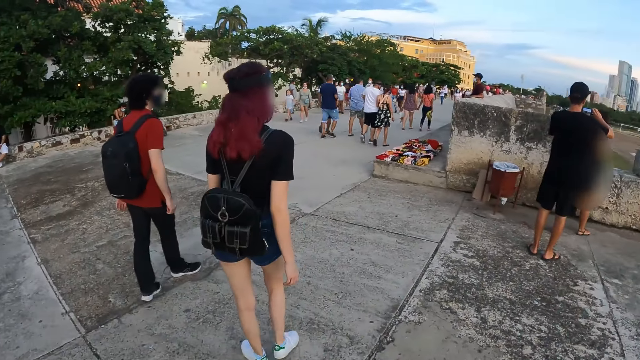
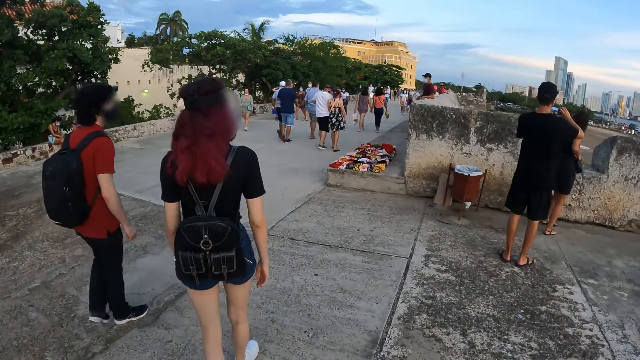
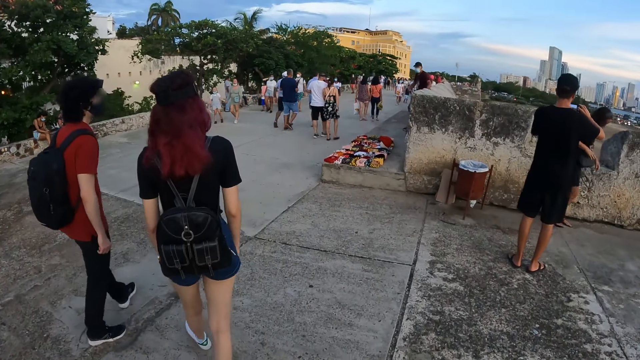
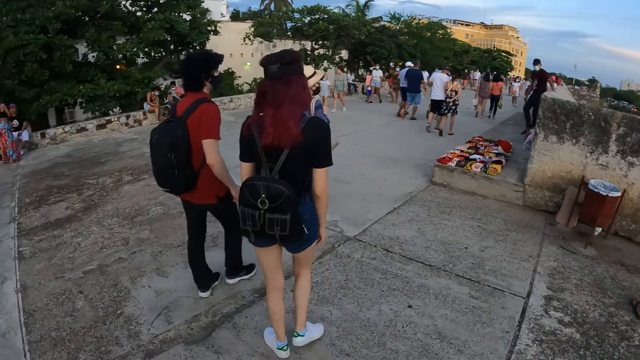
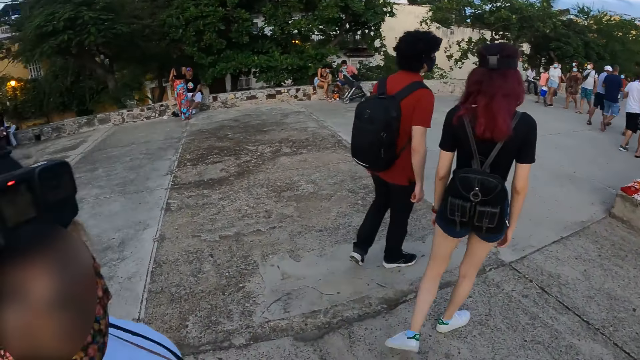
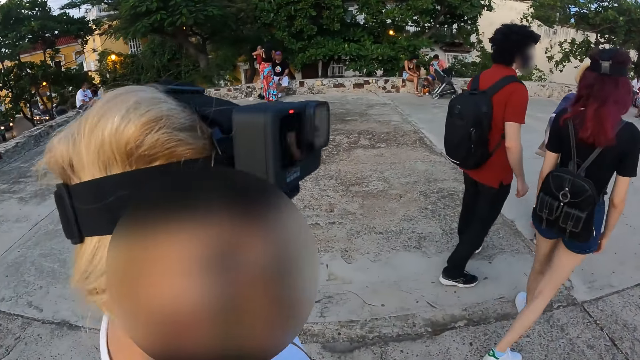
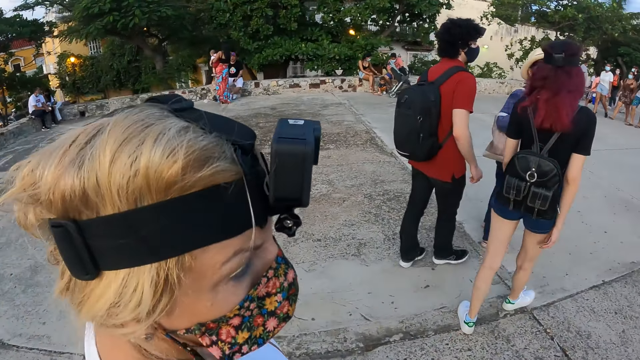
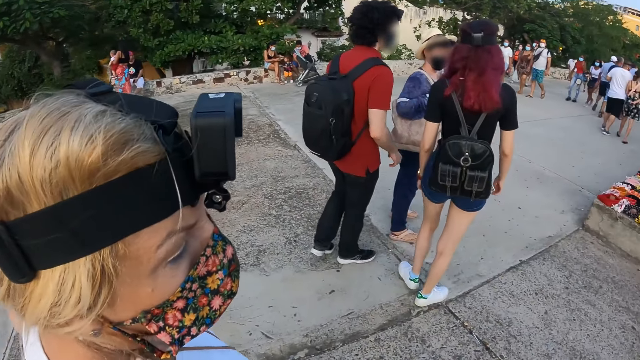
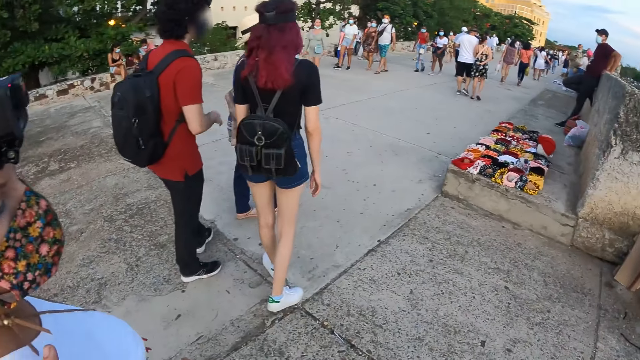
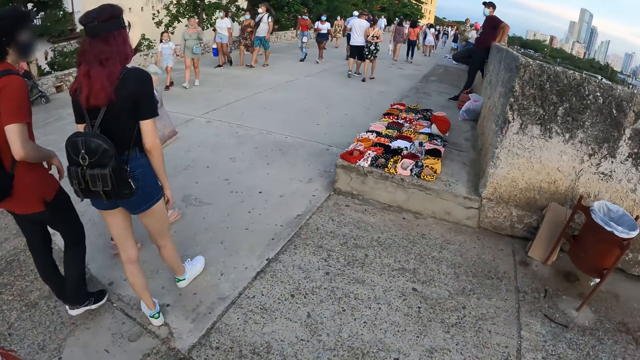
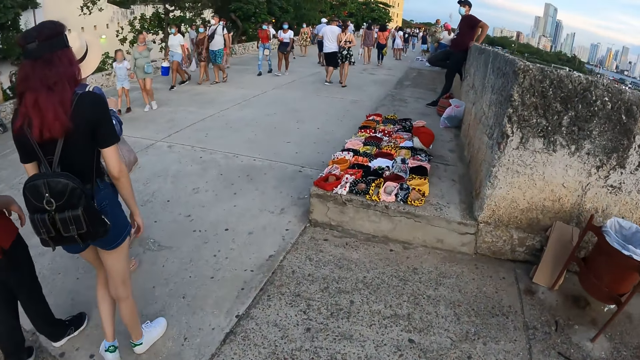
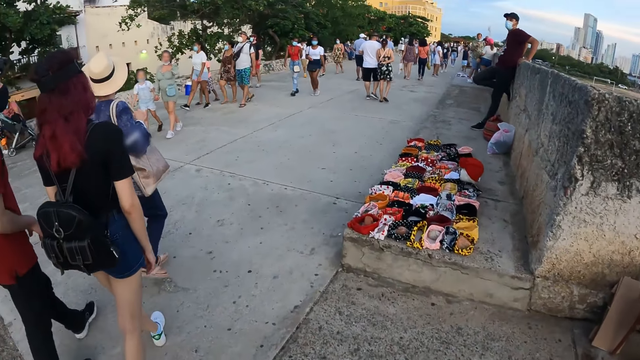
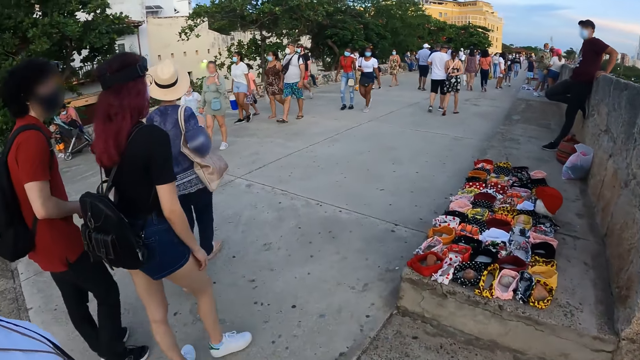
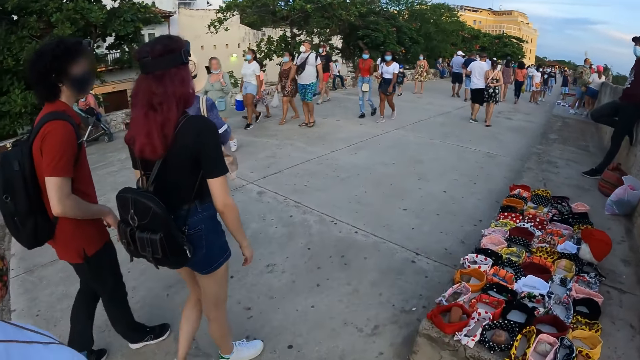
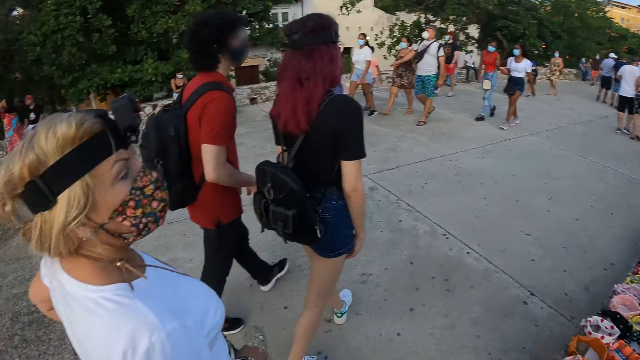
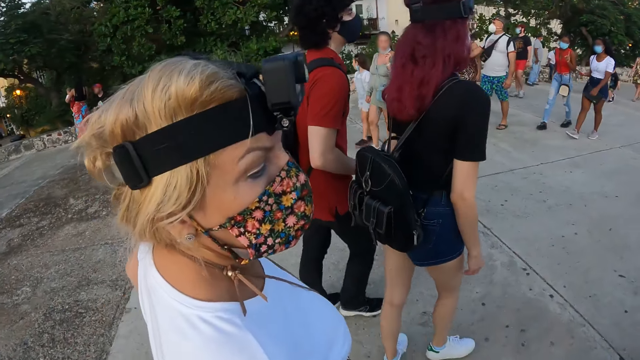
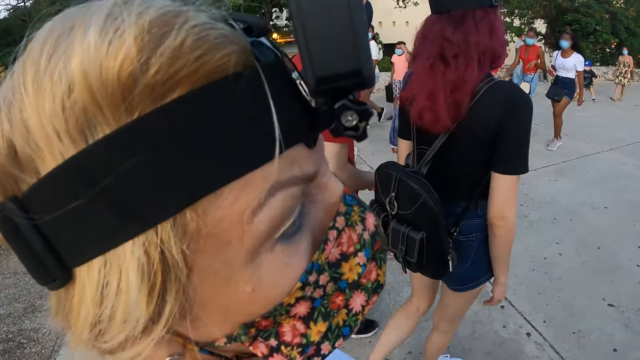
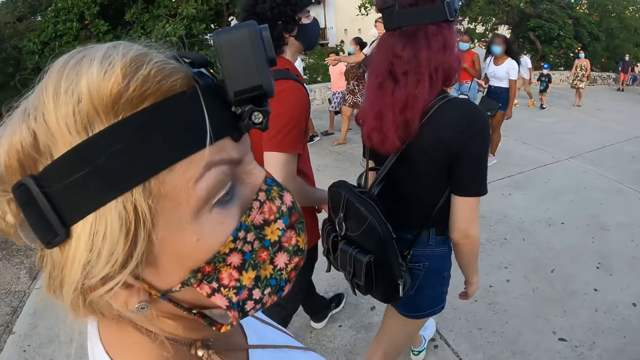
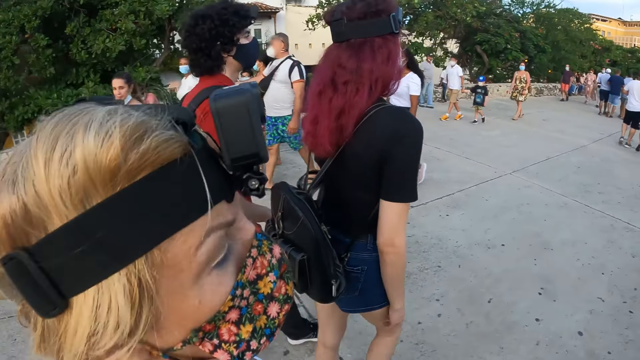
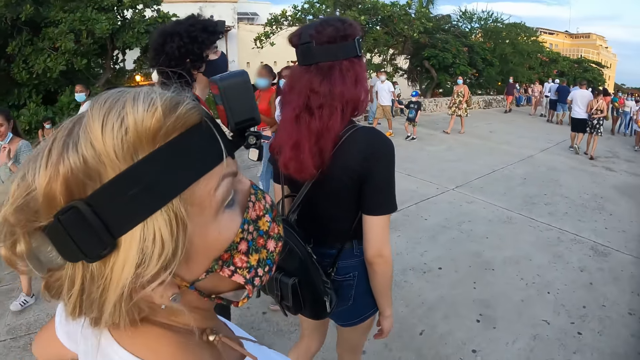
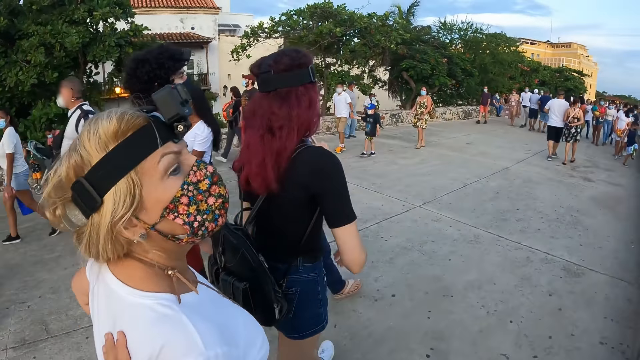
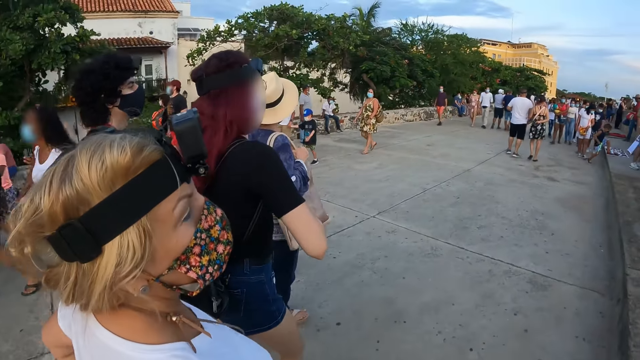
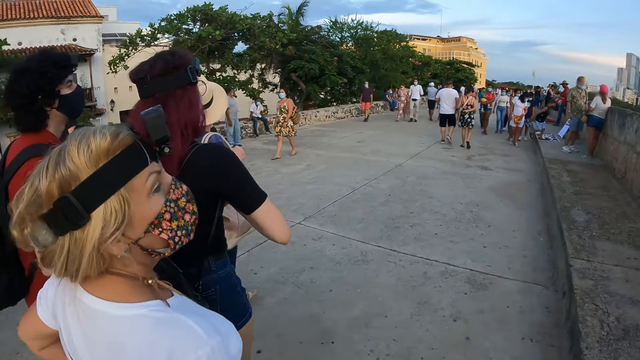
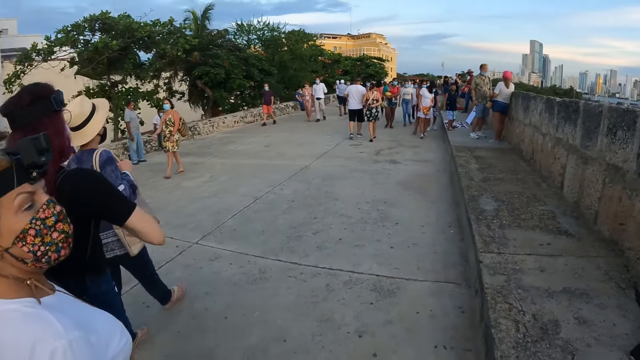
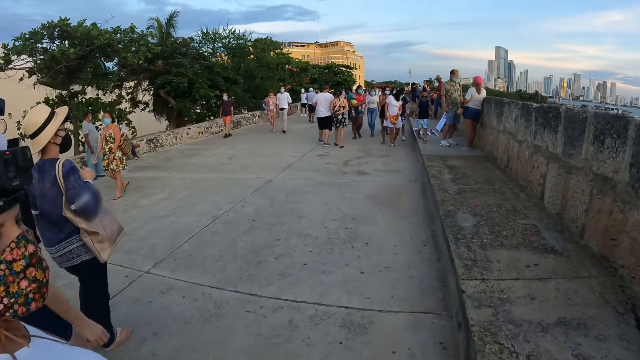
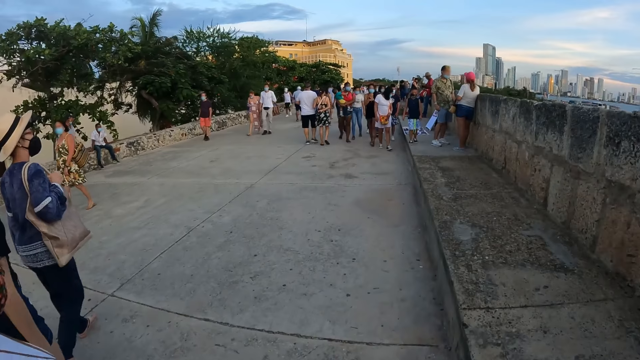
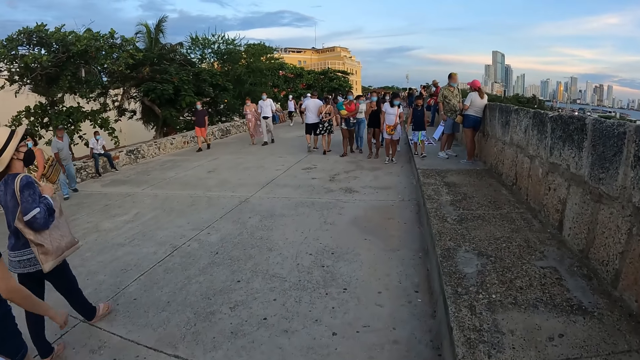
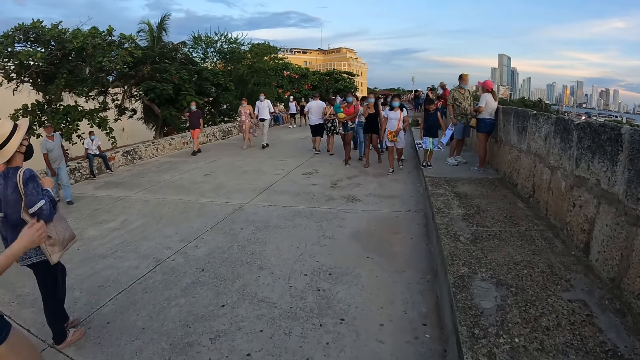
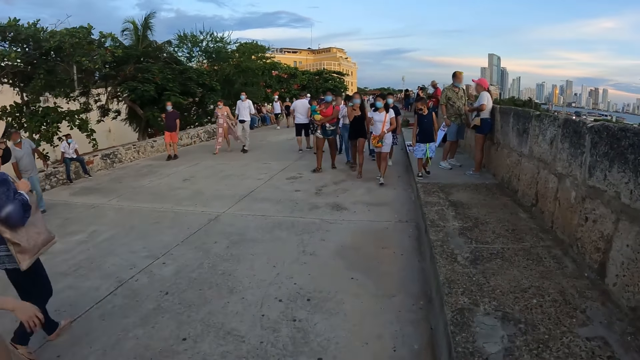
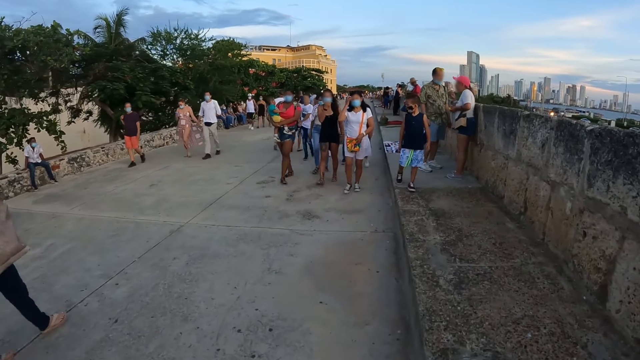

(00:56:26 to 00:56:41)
The camera wearer interacts with the woman. They stare at the woman. They walk on the pavements.

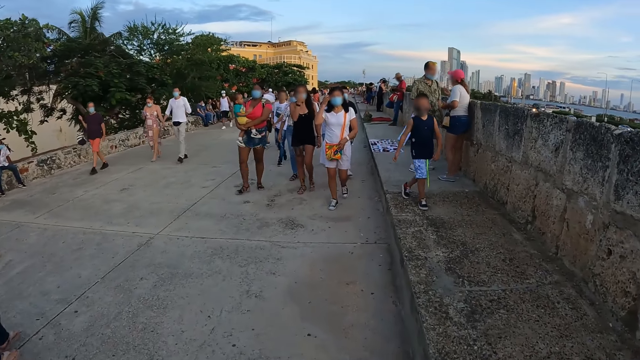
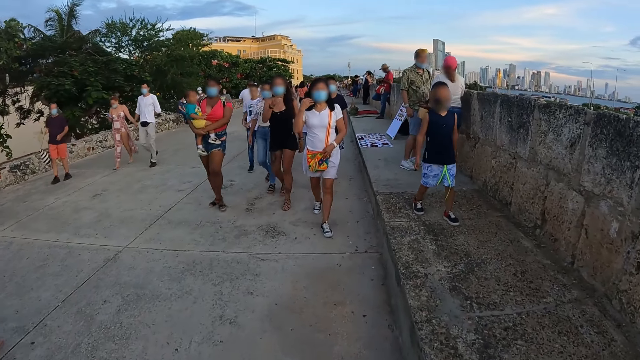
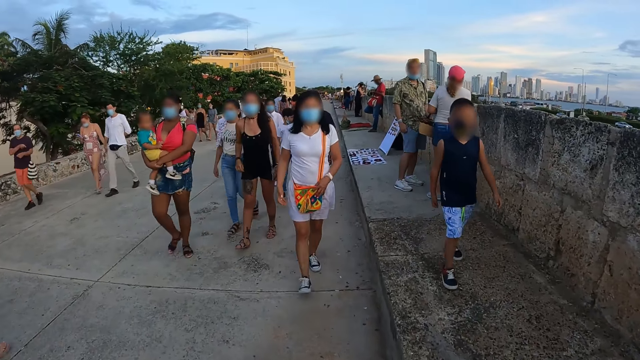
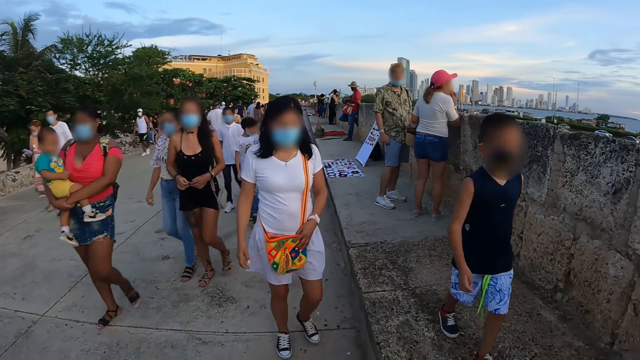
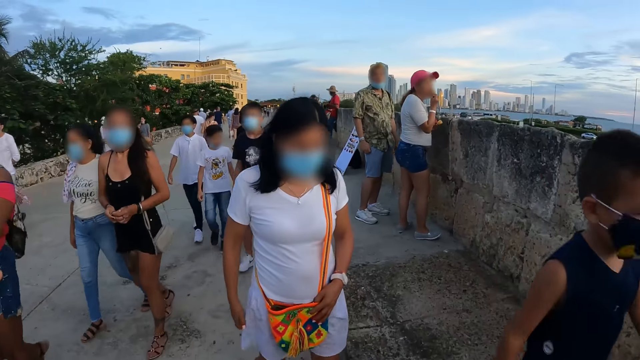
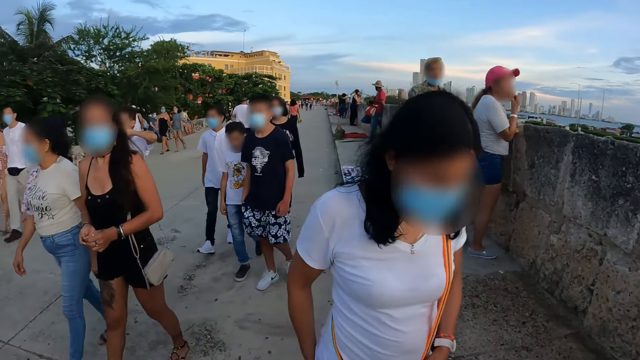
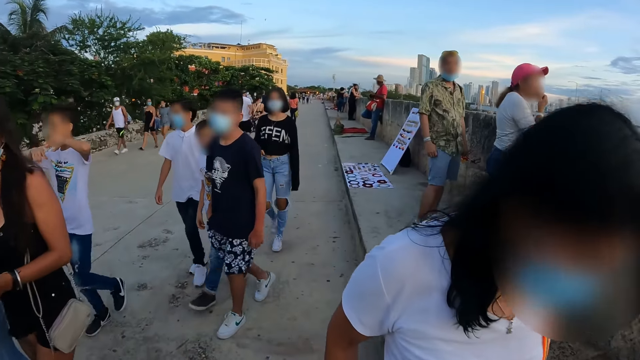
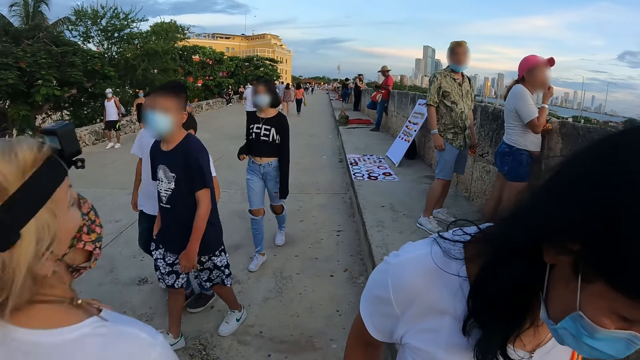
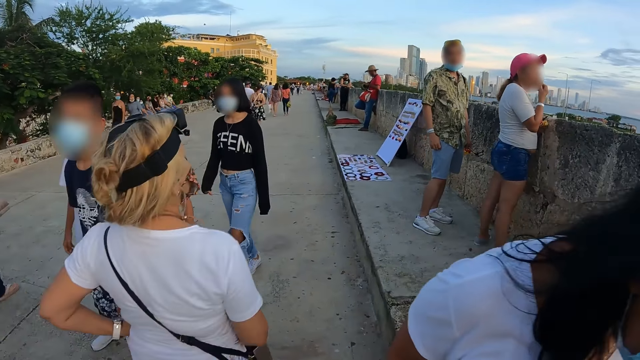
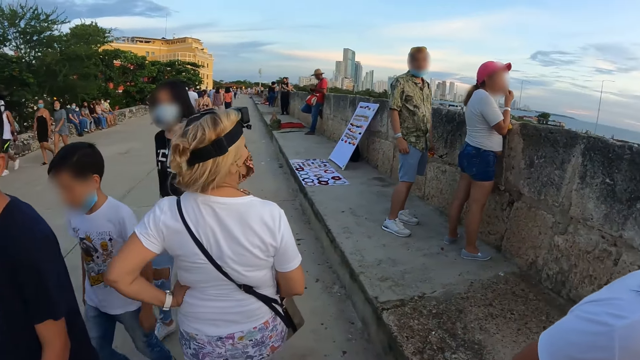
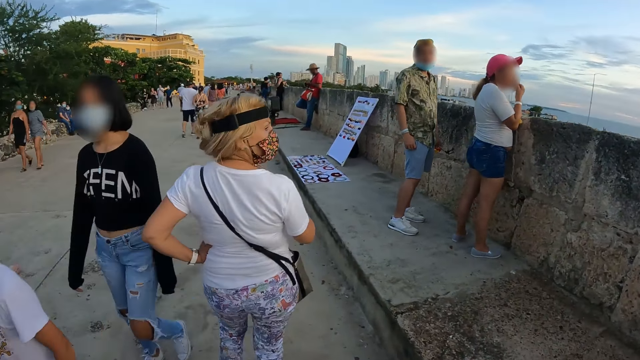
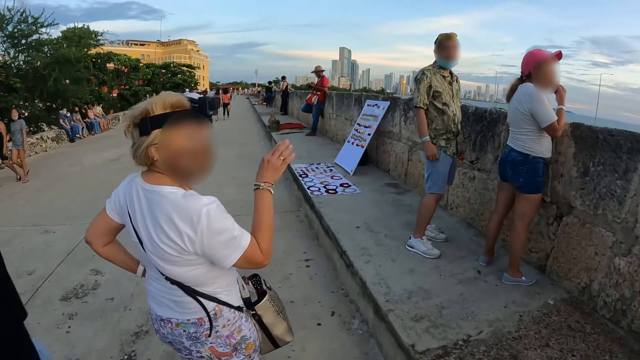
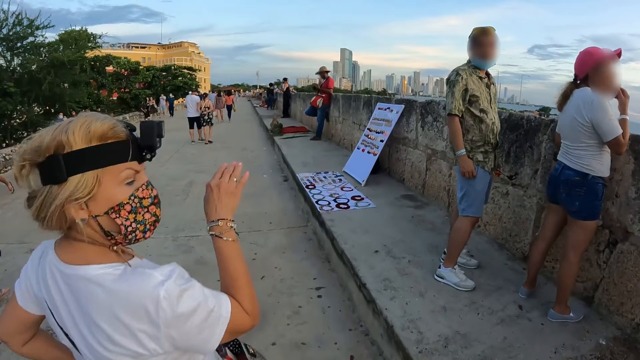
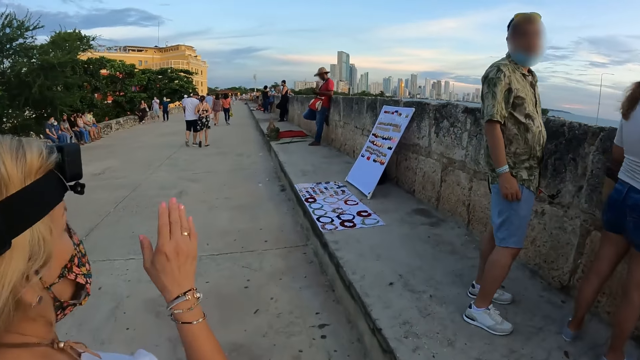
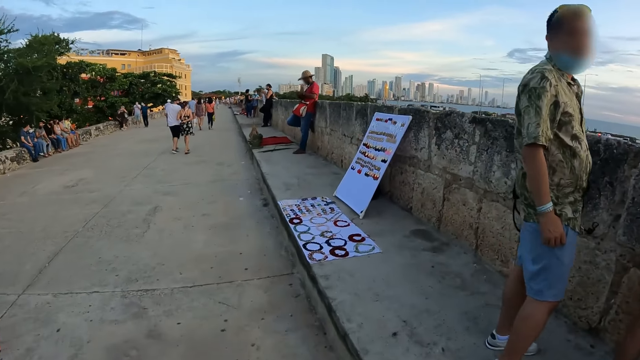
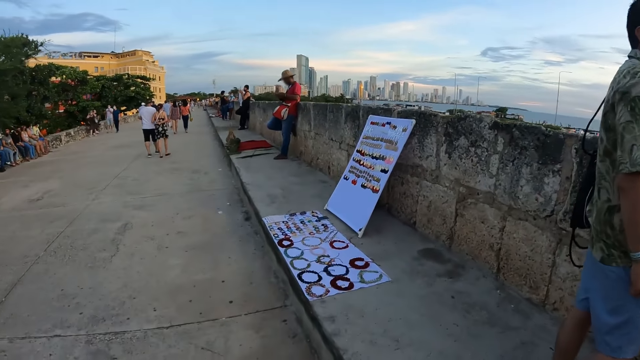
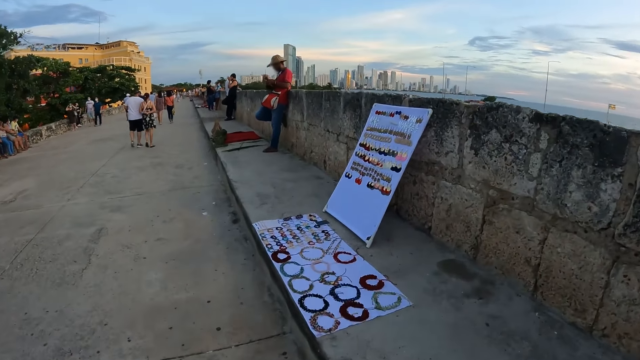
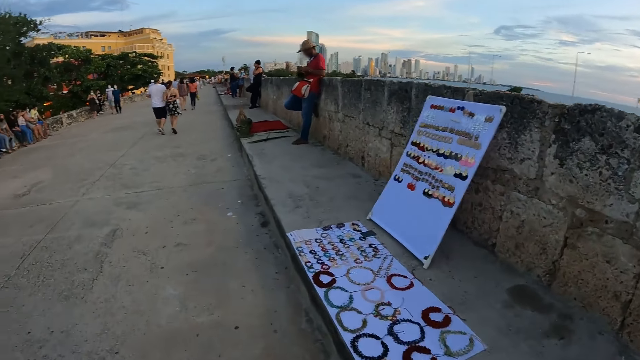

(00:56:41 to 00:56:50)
The camera wearer interacts with the woman. The woman converses with the camera wearer. The camera wearer walks on the pavements.
